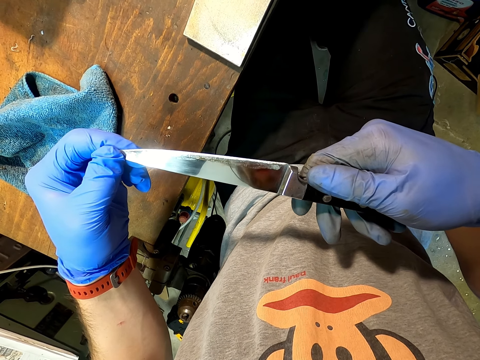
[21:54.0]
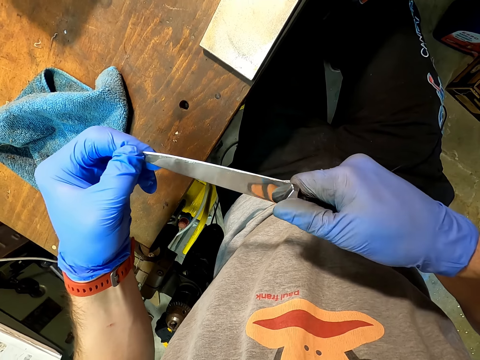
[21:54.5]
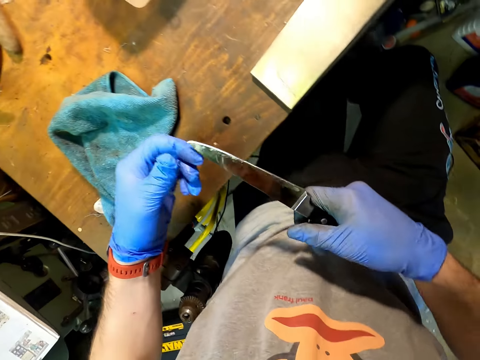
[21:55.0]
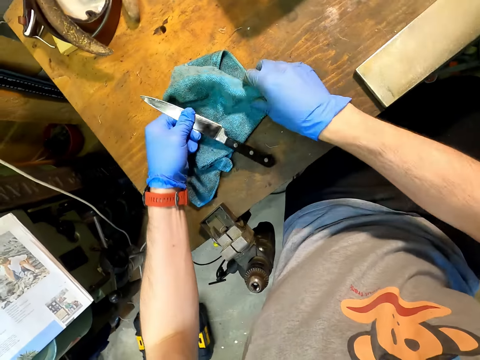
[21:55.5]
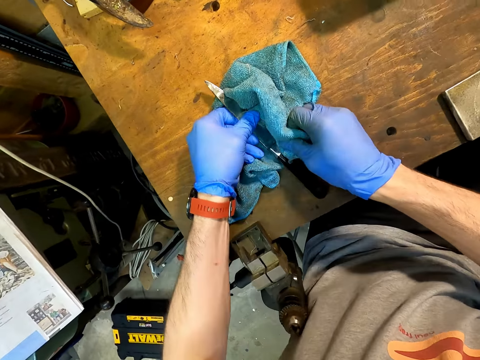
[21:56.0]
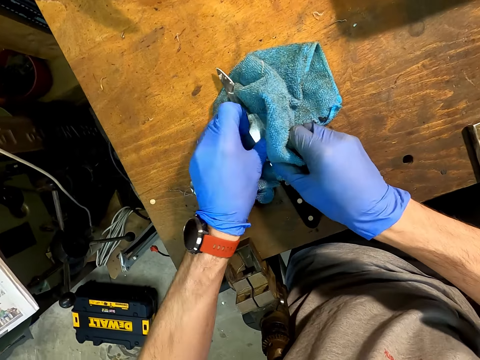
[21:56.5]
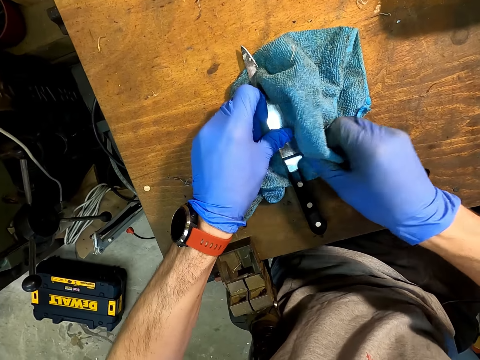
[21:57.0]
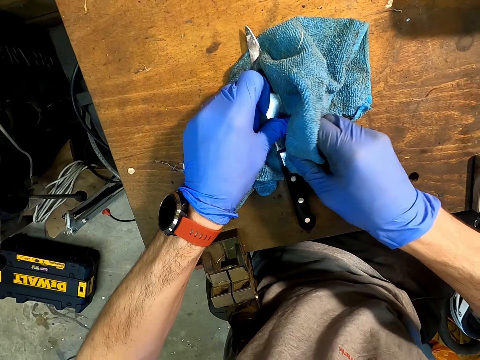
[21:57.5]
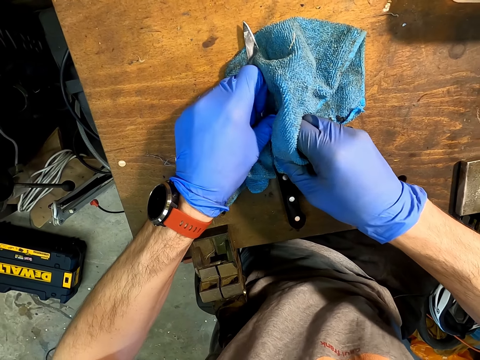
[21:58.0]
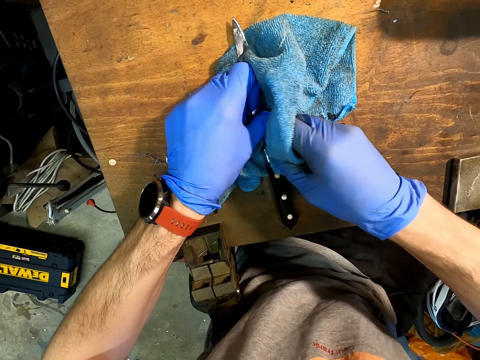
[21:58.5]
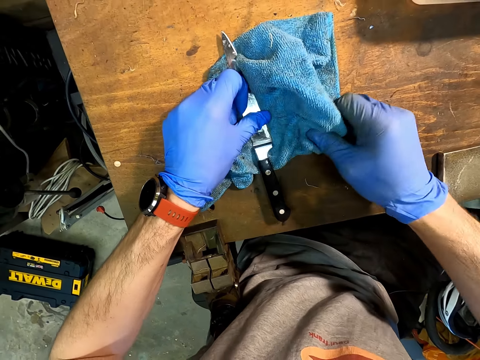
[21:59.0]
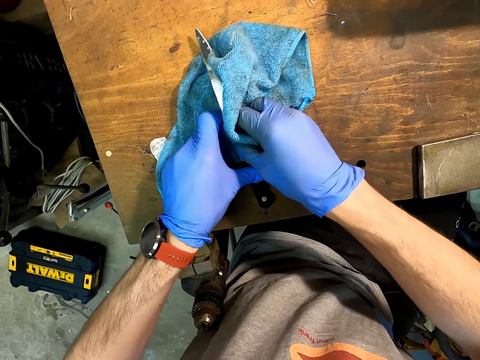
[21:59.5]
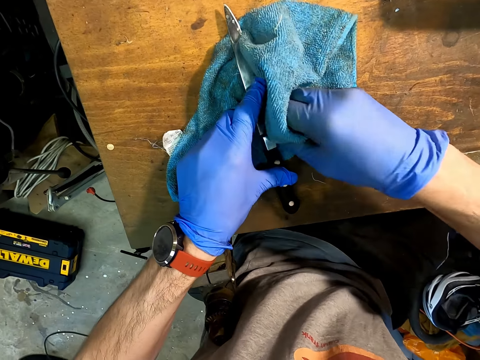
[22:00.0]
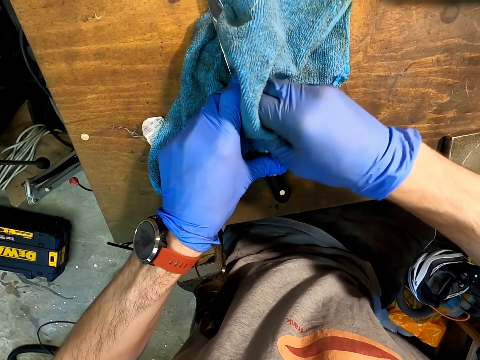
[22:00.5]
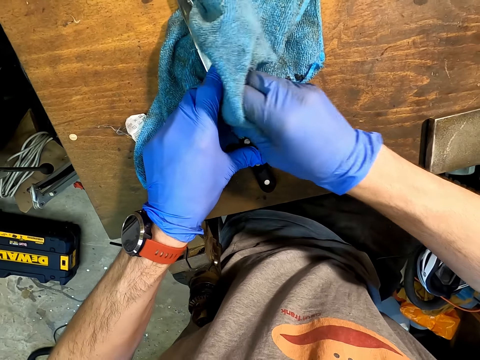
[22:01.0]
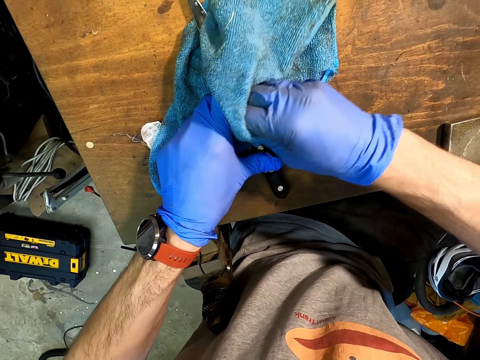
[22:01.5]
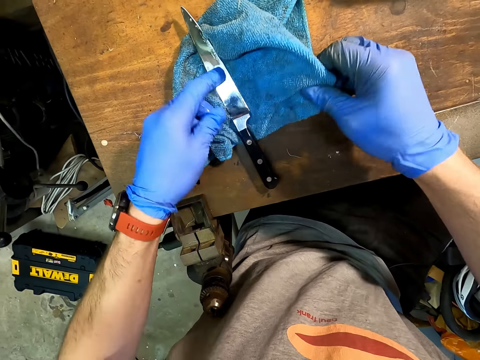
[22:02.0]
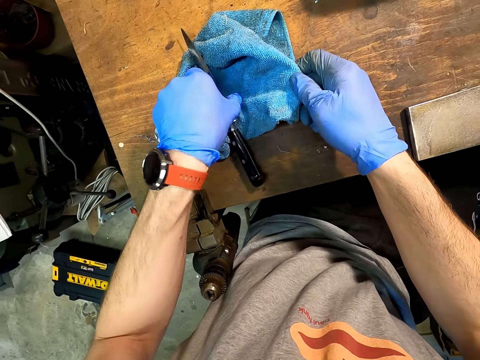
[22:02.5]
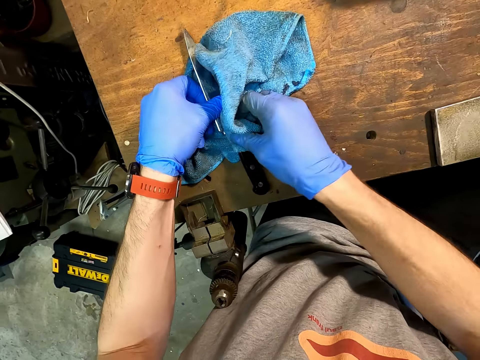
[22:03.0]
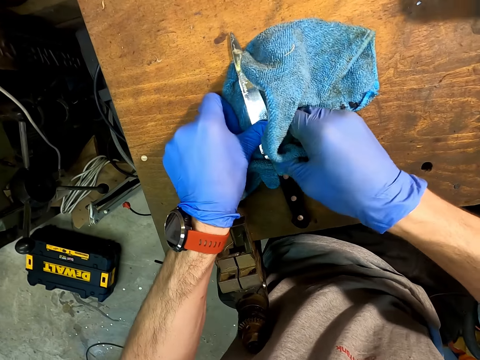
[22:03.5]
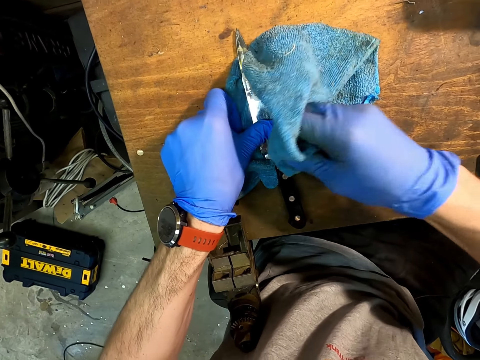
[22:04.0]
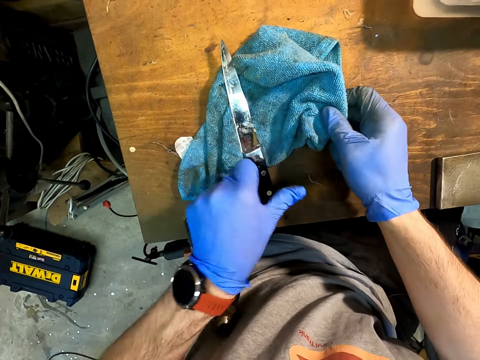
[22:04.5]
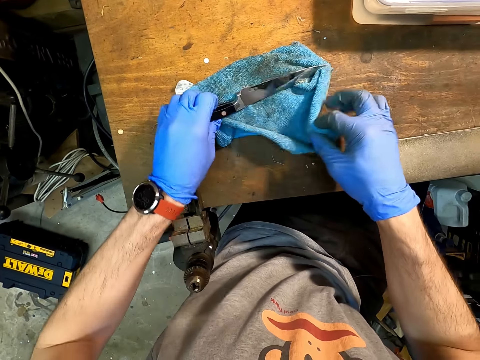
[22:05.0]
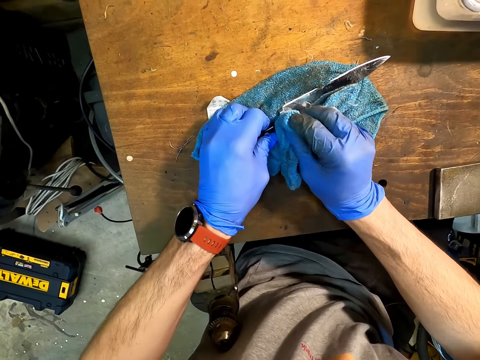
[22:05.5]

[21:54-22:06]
The camera wearer wipes the knife with a towel.

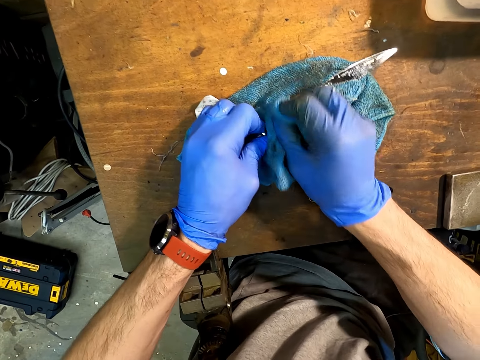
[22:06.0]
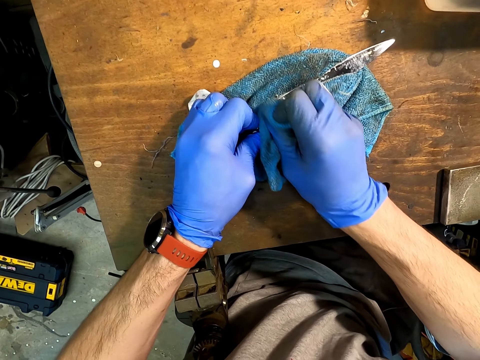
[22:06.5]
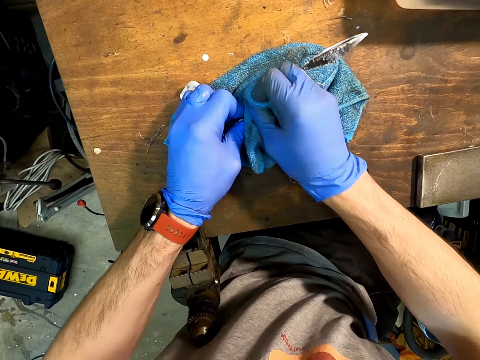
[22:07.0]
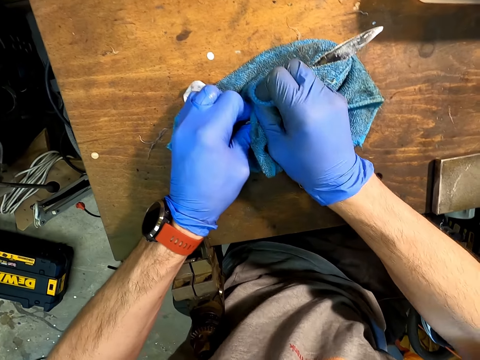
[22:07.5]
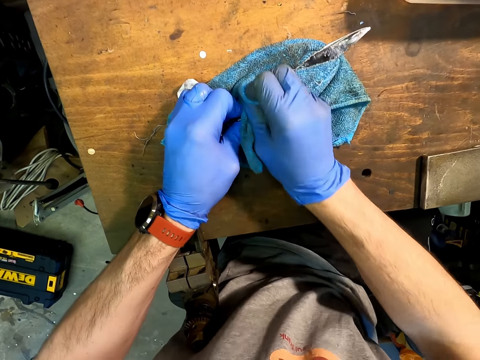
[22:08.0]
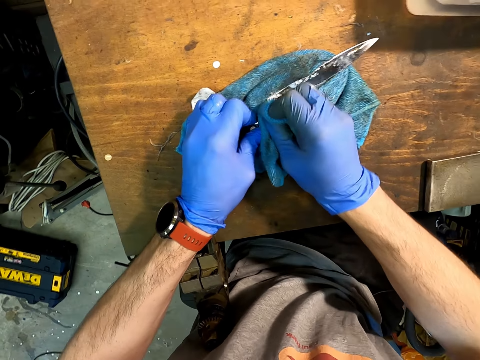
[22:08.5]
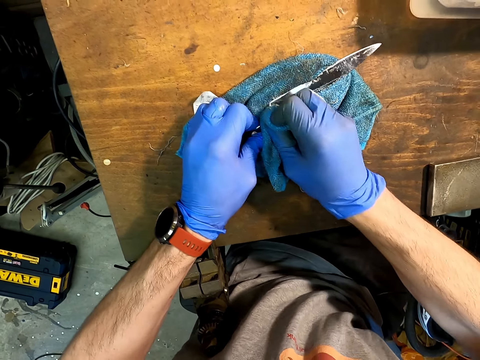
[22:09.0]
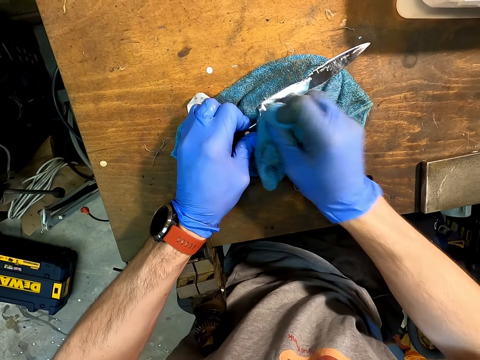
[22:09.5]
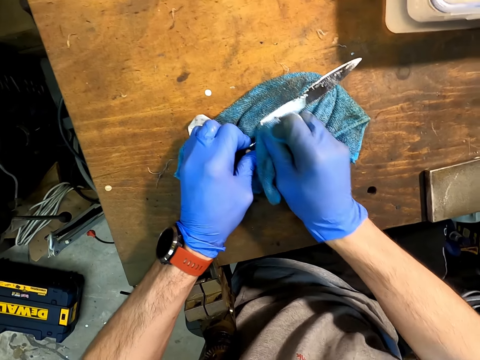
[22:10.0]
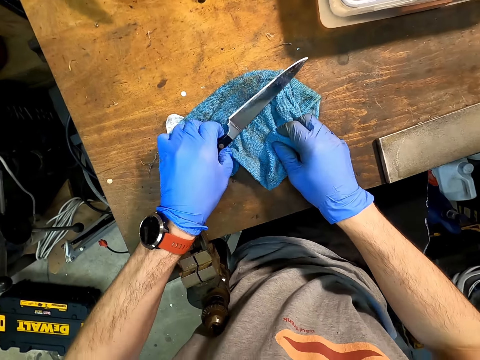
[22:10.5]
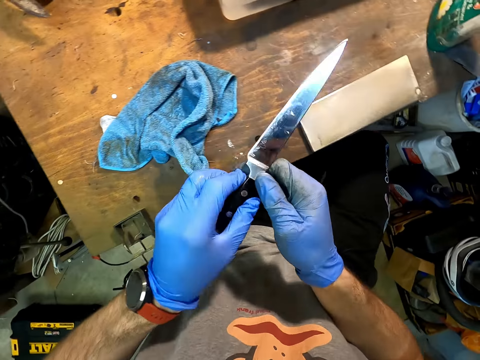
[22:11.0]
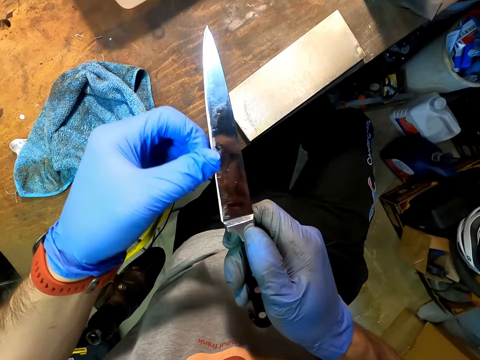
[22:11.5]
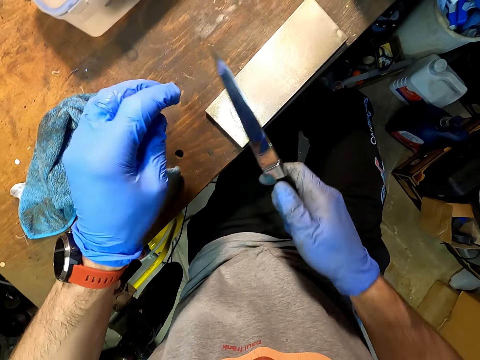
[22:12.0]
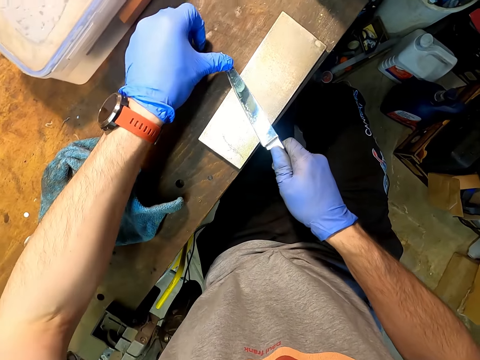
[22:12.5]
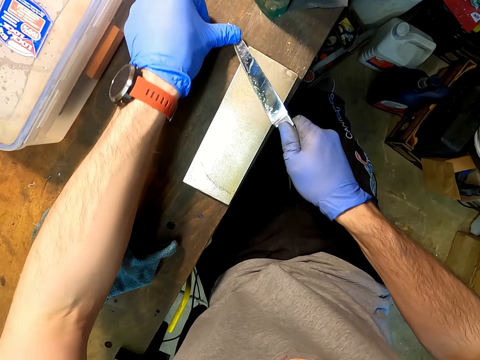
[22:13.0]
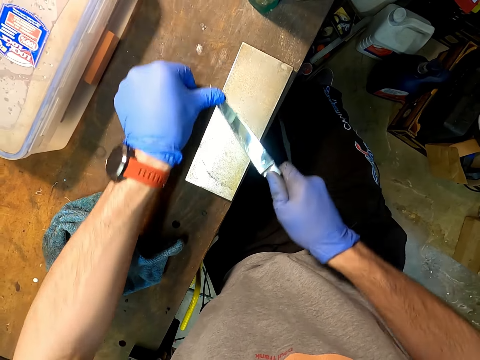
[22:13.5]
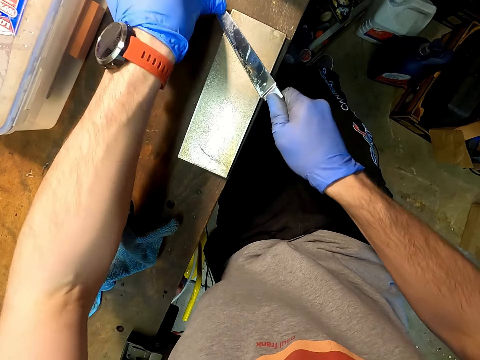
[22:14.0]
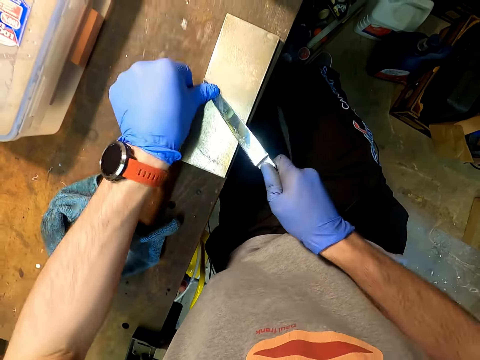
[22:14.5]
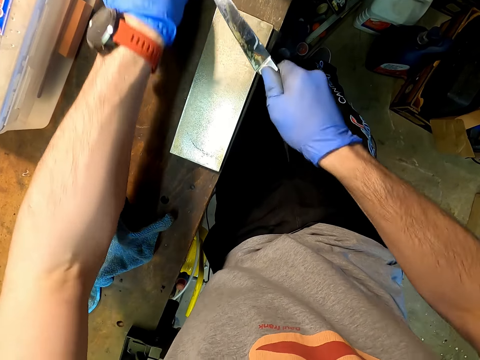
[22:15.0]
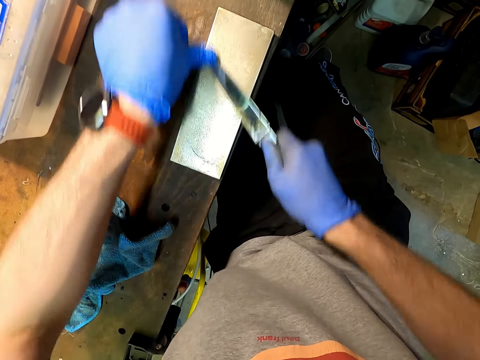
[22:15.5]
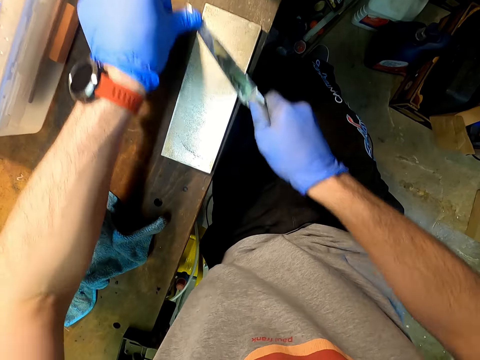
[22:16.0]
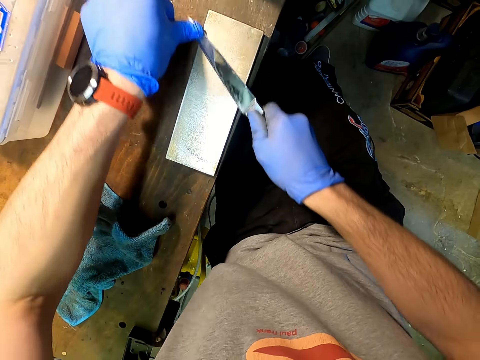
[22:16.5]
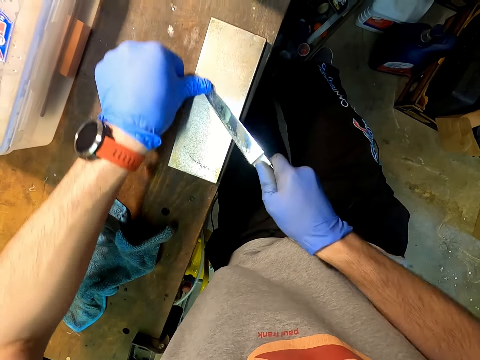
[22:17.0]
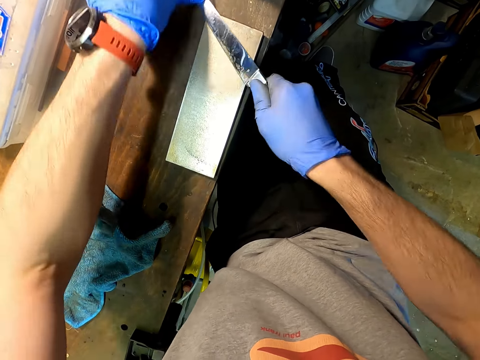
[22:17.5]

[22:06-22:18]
The camera wearer sharpens the knife with a sharpening stone.

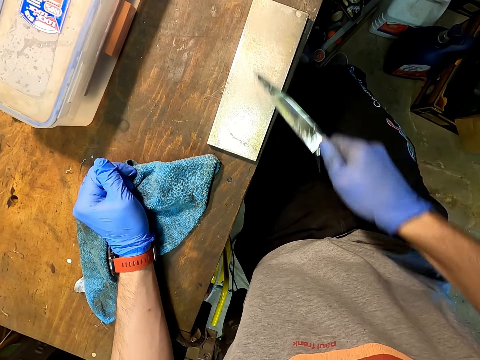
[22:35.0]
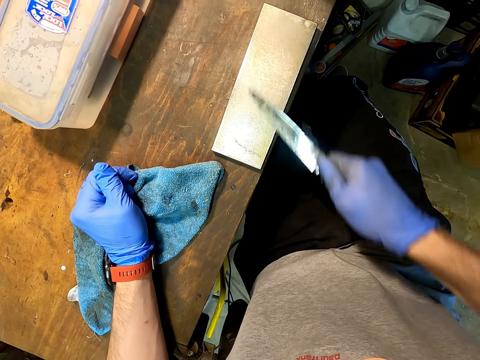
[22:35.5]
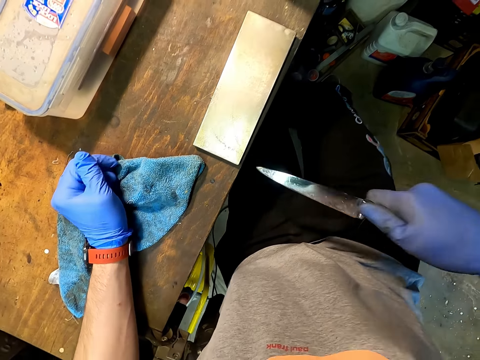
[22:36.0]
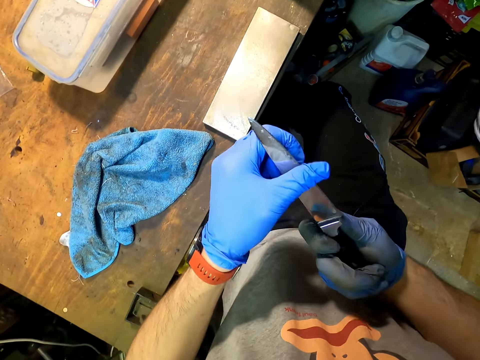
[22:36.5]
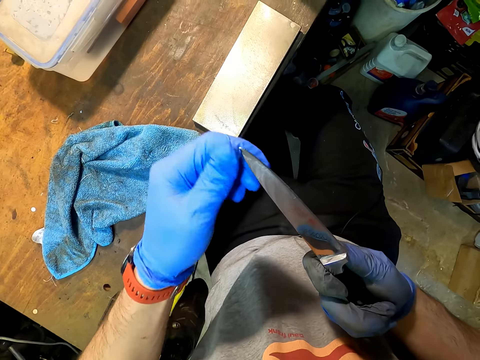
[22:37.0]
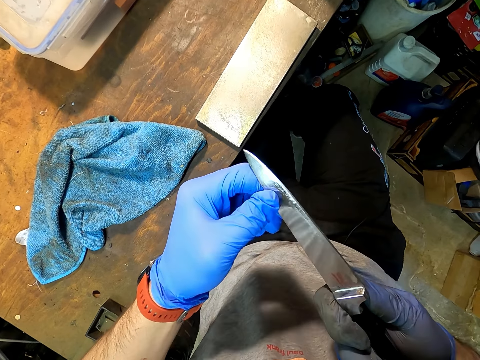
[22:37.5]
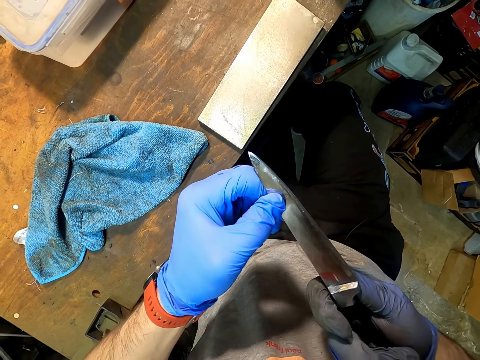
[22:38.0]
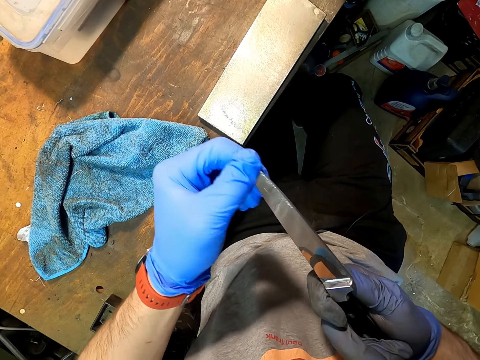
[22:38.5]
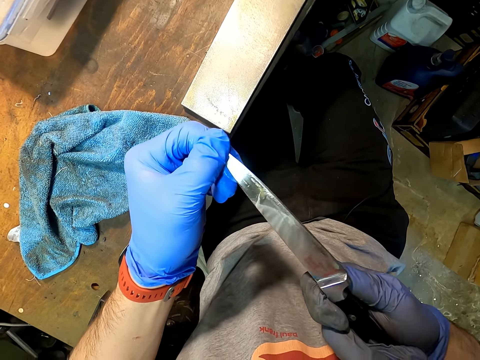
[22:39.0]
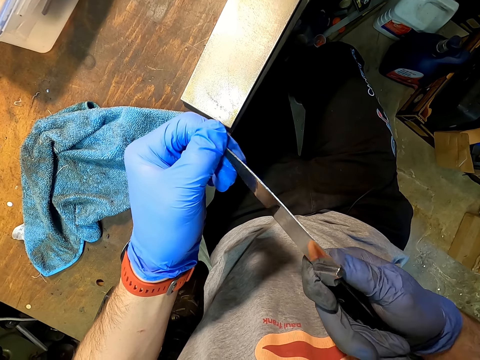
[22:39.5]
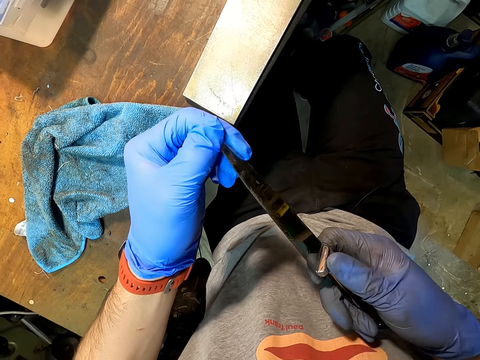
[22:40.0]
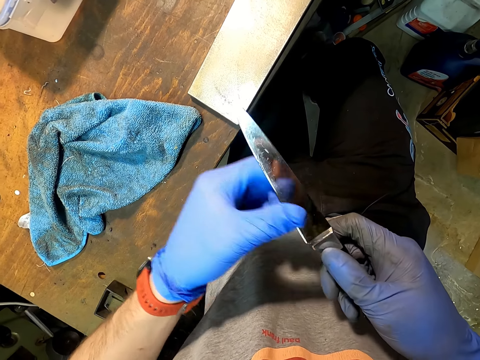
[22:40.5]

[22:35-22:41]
The camera wearer looks at the knife.
